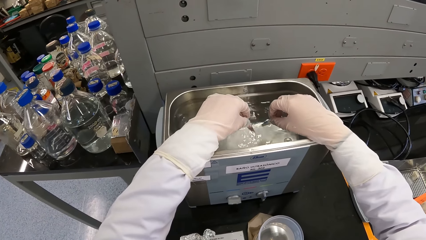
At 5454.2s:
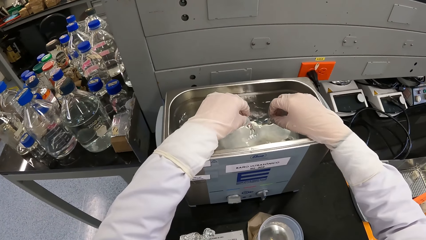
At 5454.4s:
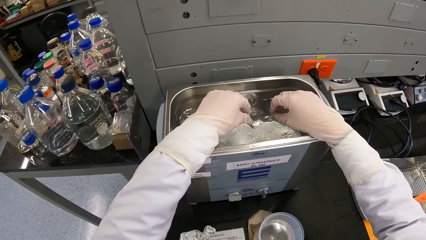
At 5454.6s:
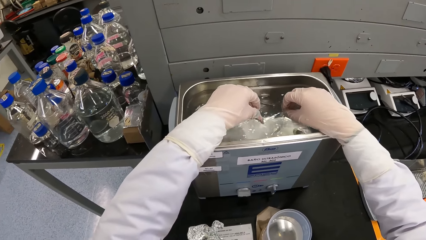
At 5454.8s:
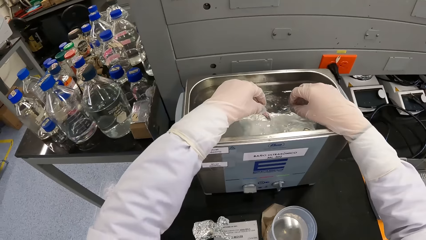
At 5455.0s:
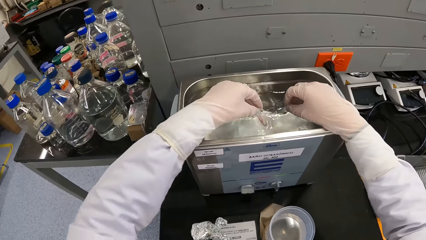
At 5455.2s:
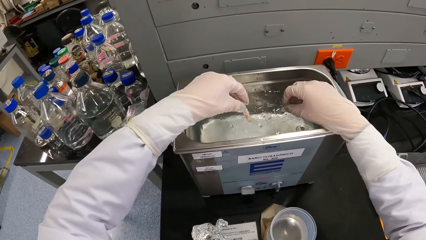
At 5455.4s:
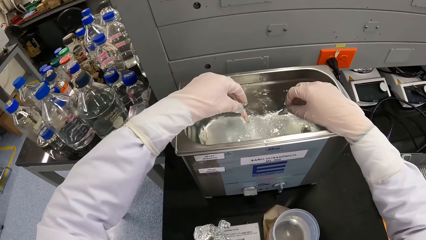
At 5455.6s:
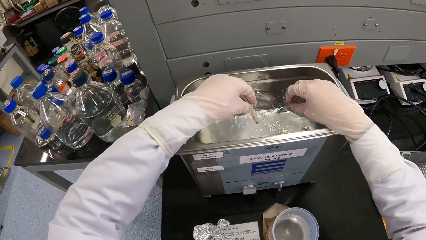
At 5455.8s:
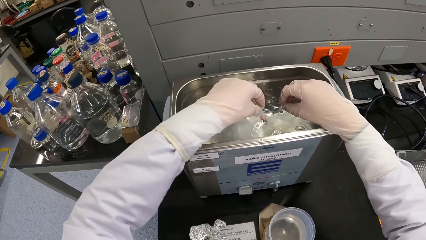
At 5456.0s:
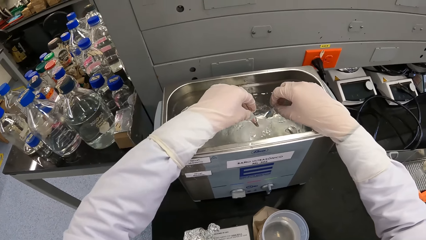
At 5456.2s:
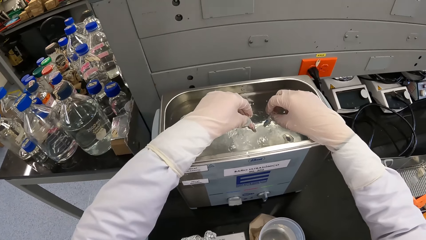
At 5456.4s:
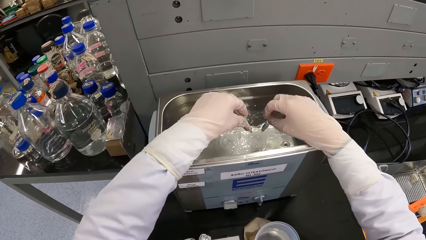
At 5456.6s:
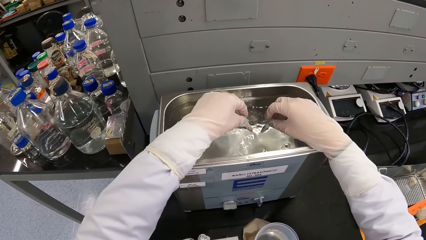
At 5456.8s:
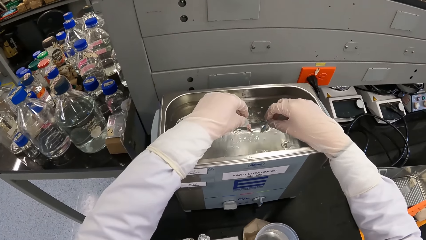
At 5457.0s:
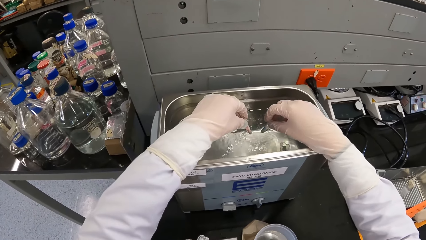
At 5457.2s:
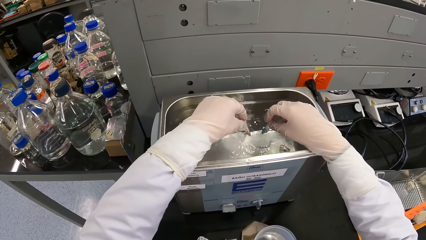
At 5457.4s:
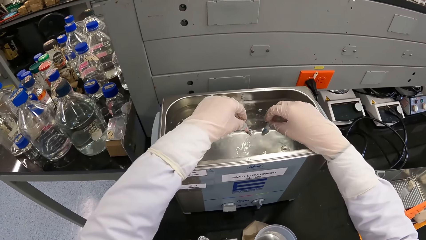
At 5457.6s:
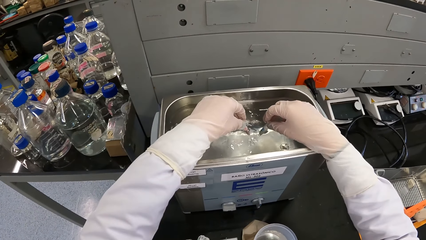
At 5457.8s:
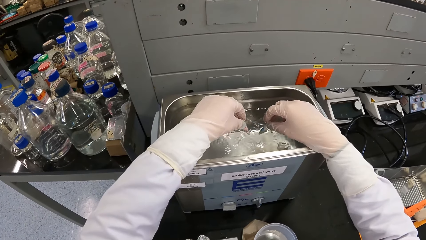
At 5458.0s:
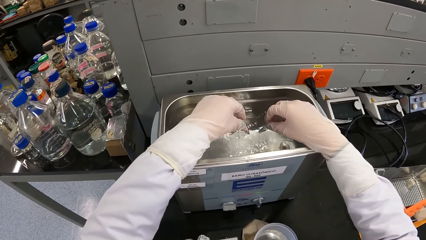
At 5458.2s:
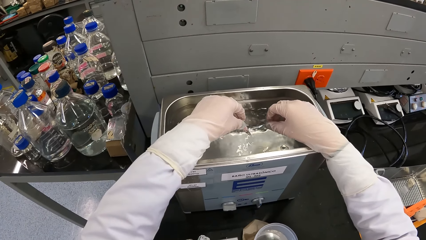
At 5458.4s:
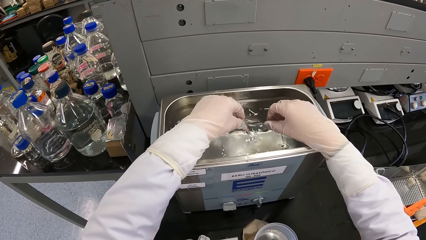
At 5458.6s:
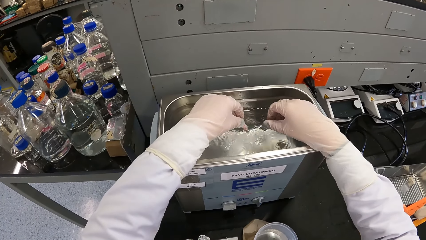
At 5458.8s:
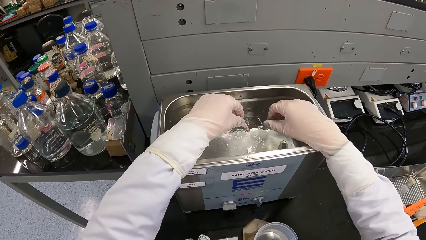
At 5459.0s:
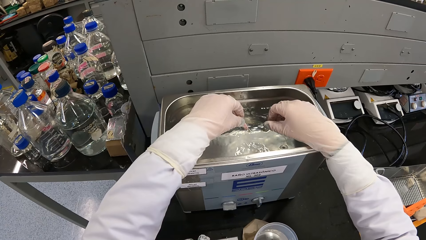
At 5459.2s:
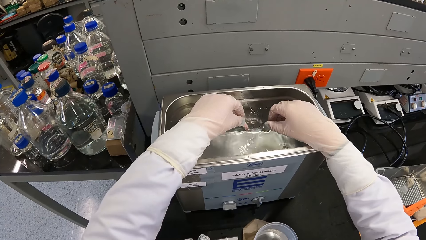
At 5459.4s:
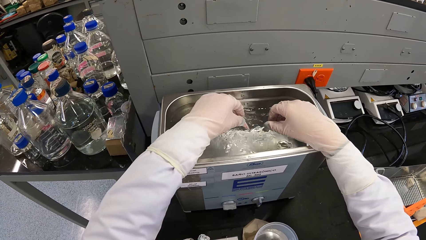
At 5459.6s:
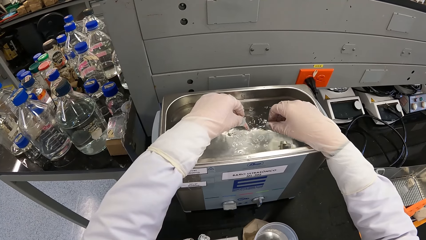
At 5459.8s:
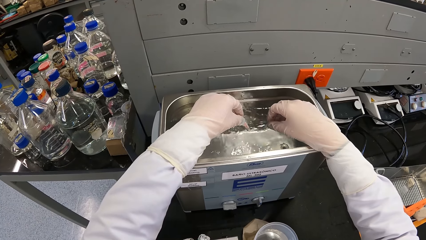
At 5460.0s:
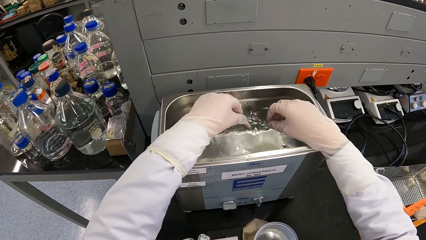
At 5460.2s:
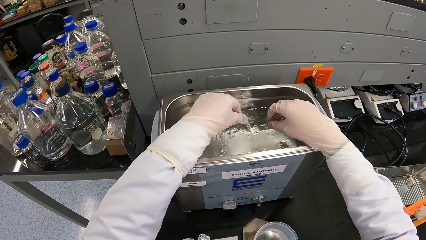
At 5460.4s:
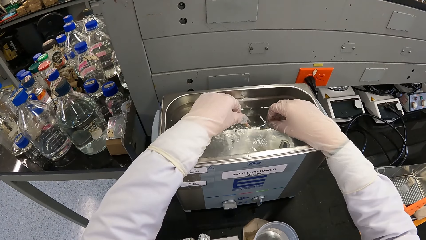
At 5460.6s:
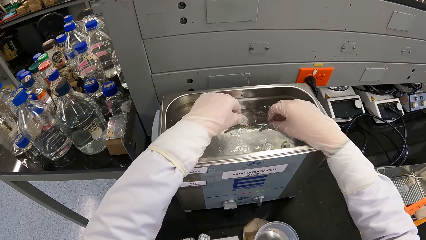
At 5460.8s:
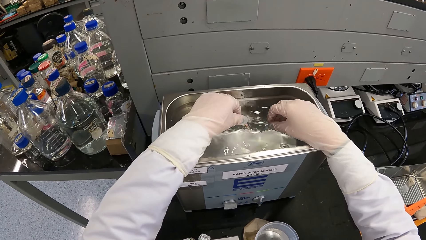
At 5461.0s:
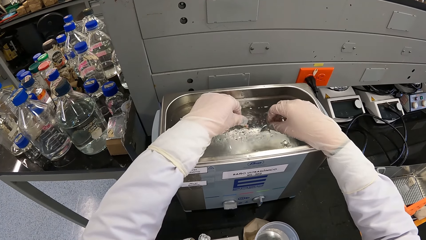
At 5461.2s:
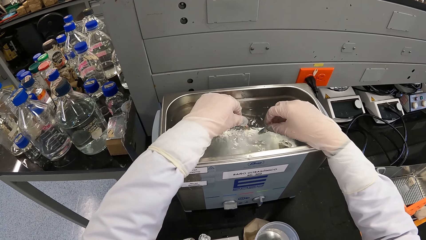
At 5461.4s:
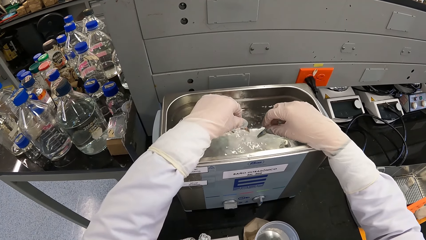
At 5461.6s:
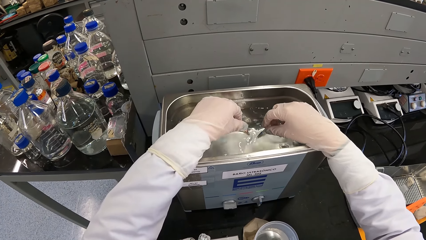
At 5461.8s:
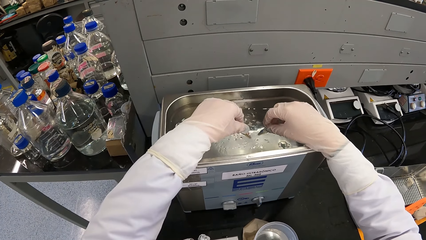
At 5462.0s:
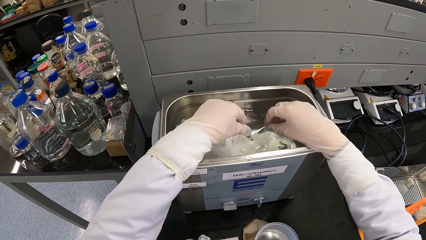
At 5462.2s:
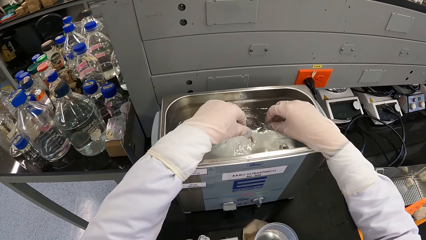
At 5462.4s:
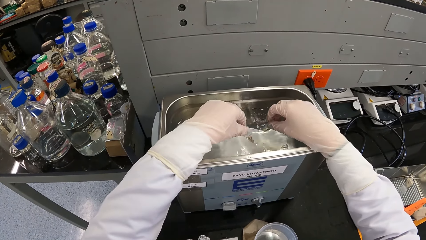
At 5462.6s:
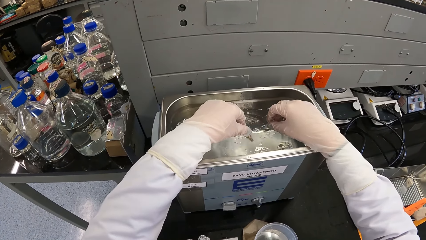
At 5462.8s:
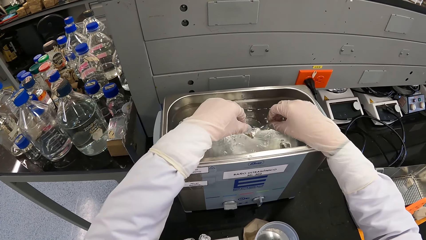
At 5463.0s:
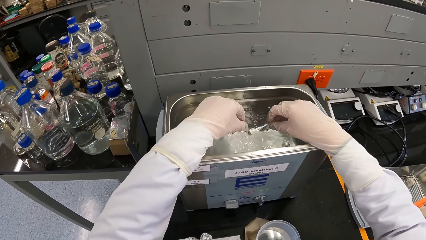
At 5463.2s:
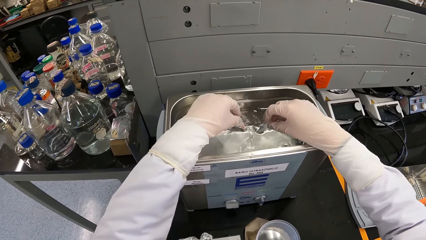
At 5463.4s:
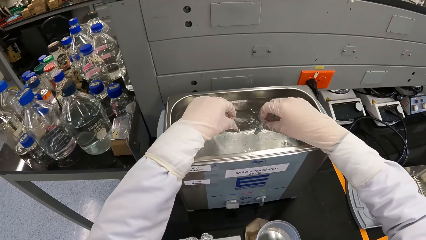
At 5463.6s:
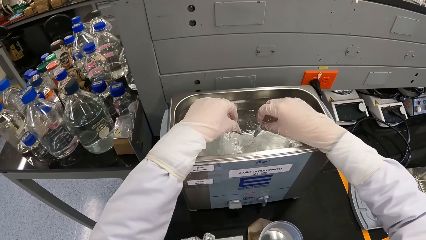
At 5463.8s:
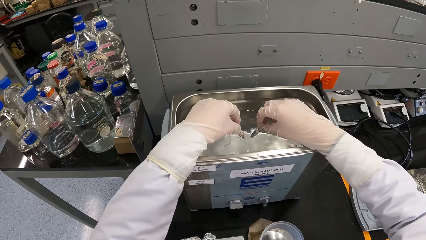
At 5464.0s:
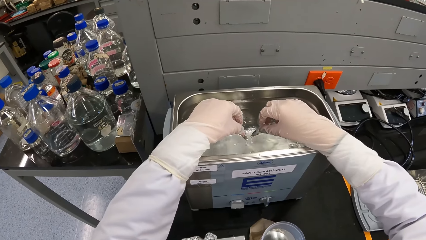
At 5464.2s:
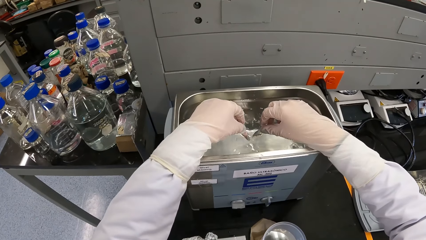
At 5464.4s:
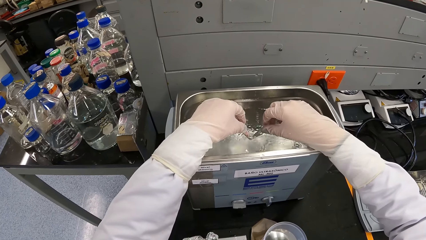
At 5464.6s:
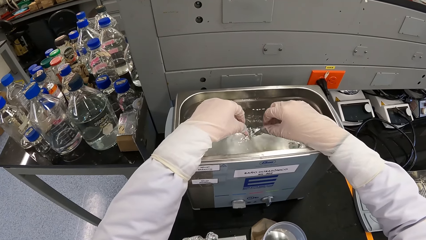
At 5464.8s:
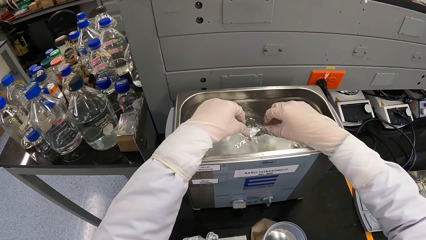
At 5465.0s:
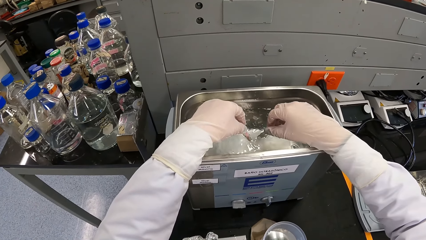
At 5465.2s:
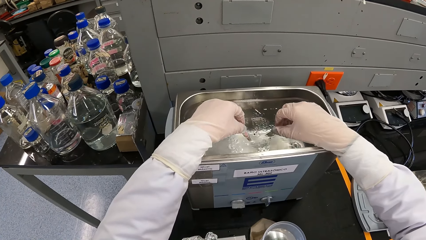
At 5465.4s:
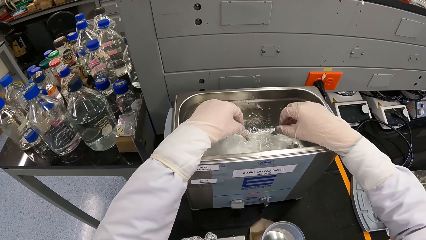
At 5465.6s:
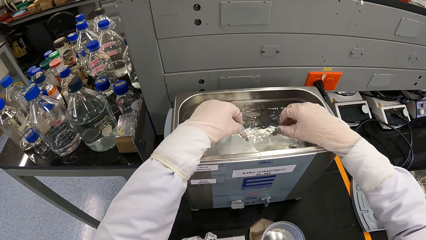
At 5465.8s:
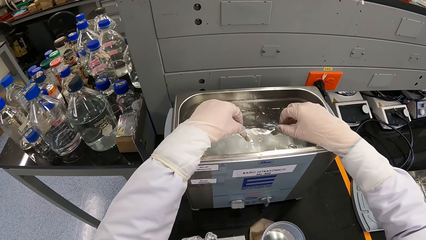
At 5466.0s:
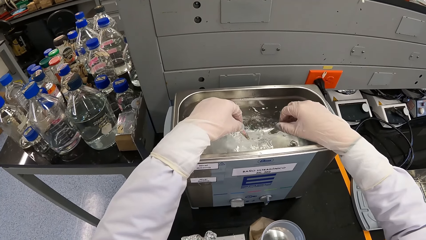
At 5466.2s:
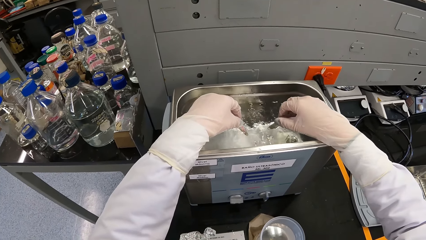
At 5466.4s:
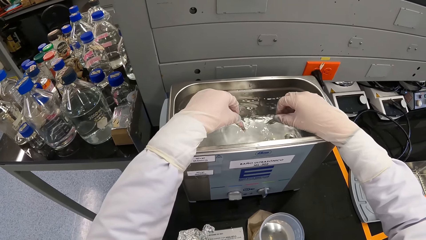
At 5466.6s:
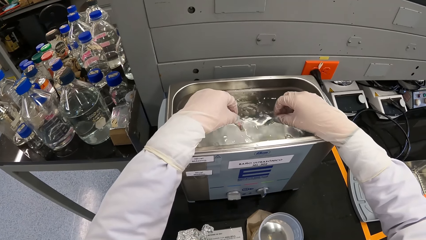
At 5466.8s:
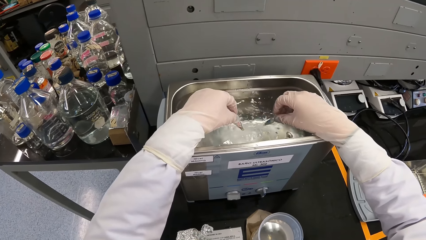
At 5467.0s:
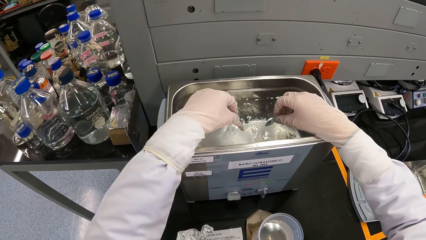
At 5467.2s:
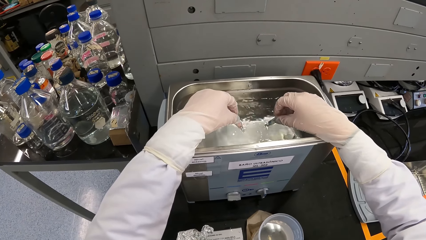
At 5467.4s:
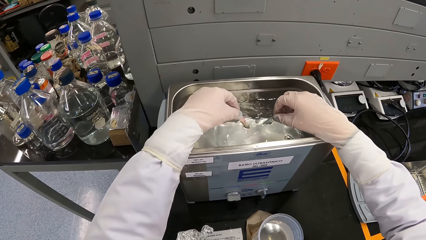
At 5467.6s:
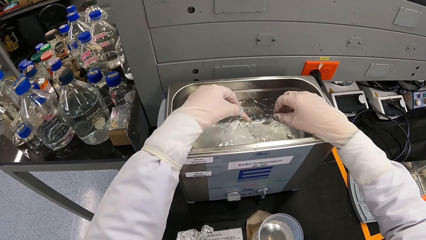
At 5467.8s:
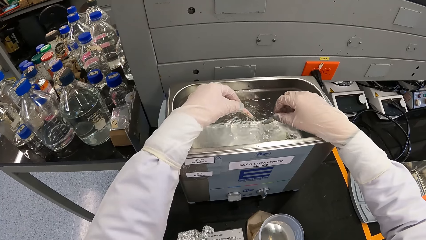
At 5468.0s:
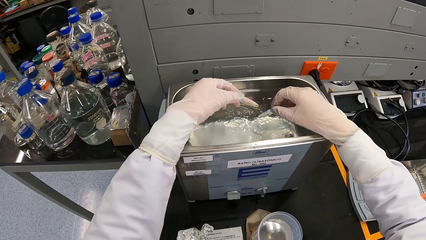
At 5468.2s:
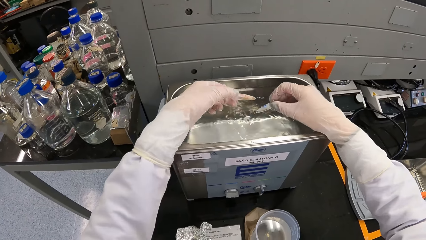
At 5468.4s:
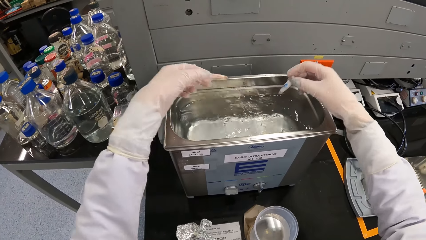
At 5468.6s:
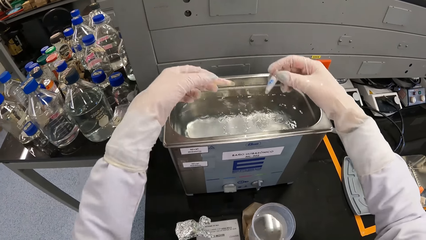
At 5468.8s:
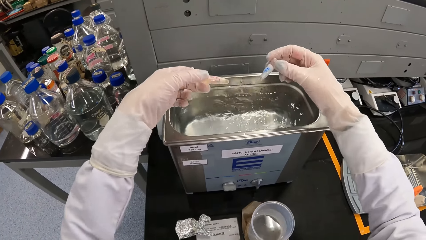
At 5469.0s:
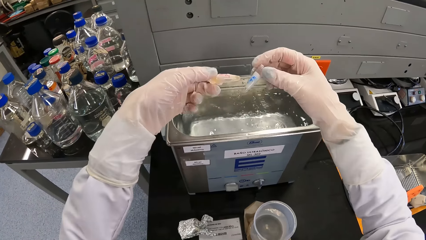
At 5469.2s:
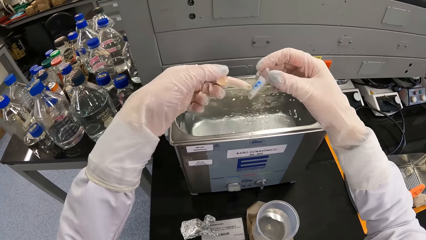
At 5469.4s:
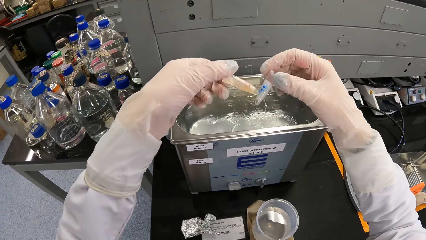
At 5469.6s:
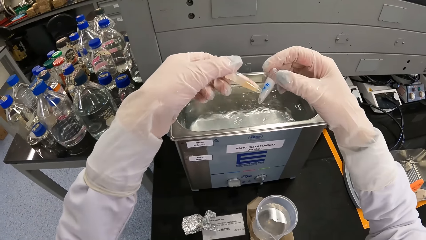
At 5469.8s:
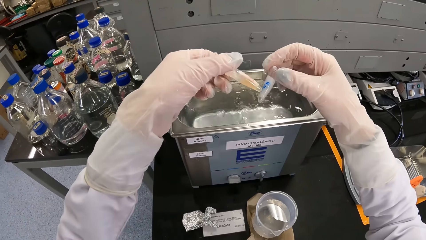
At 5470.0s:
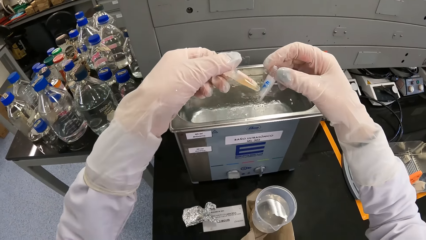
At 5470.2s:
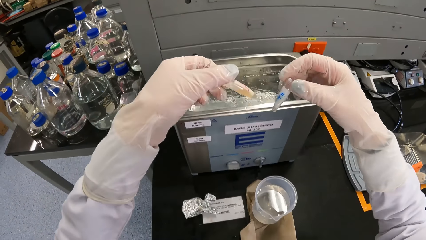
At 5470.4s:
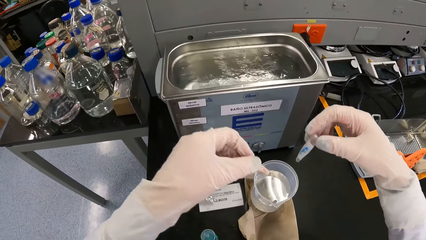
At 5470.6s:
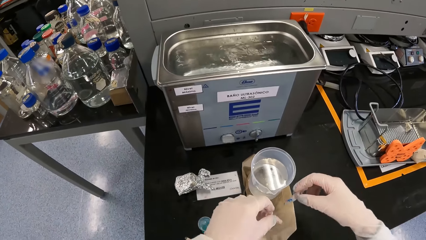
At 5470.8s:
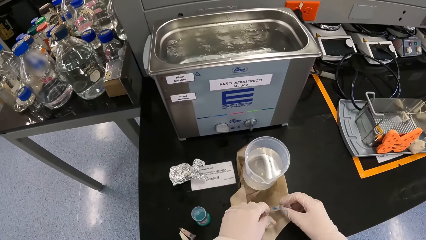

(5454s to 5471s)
The camera wearer removes the test tube or centrifuge tube in his left hand from the water bath. He dips the test tube in his left hand into the water bath. He removes the test tube in his right hand from the water bath. He removes the test tube in his left hand from the water bath. He shakes the test tube in his right hand. He shakes the test tube in his left hand. He looks at the centrifuge tubes.
